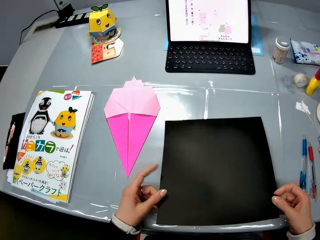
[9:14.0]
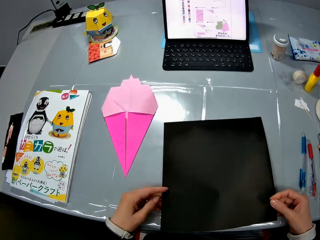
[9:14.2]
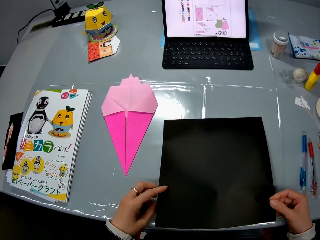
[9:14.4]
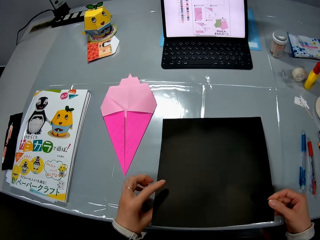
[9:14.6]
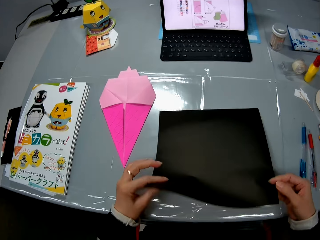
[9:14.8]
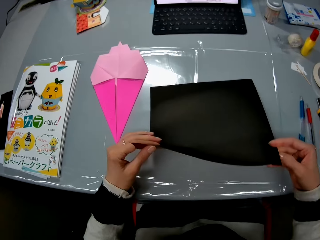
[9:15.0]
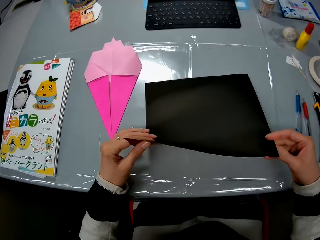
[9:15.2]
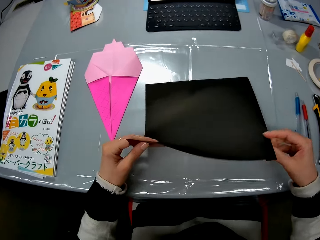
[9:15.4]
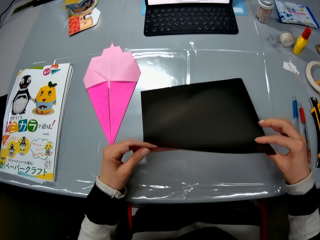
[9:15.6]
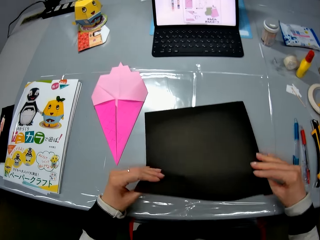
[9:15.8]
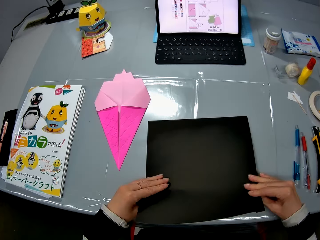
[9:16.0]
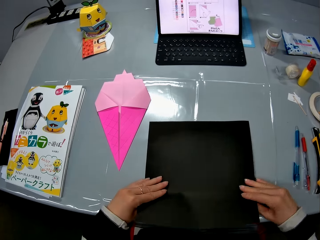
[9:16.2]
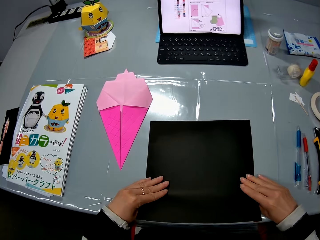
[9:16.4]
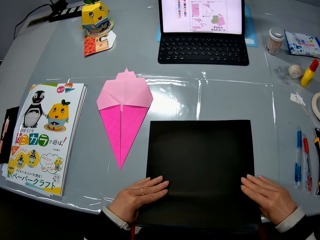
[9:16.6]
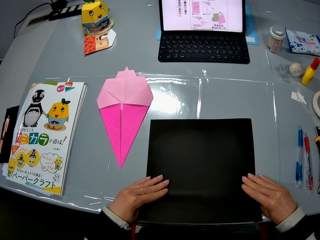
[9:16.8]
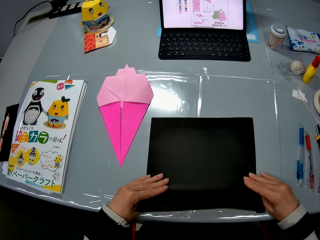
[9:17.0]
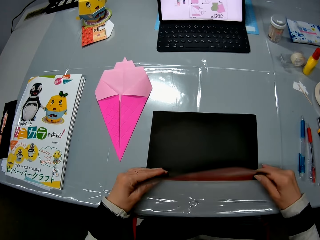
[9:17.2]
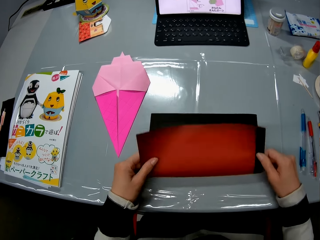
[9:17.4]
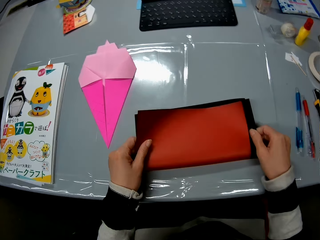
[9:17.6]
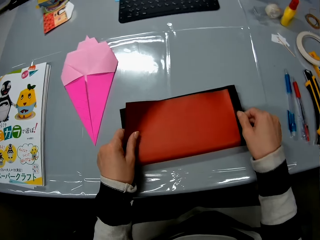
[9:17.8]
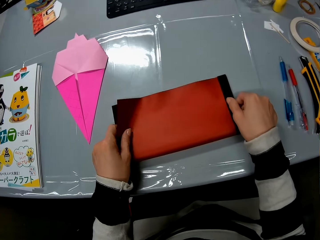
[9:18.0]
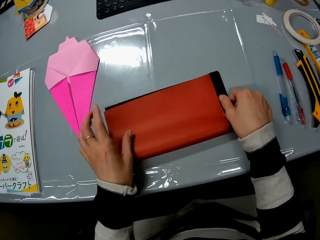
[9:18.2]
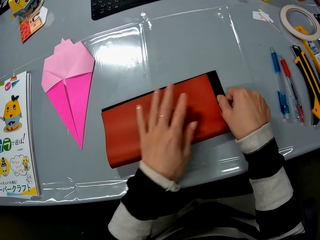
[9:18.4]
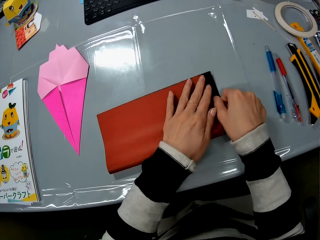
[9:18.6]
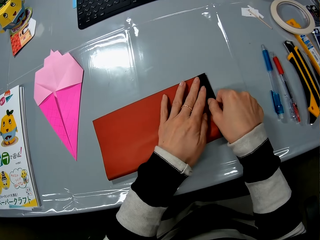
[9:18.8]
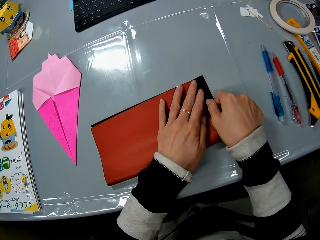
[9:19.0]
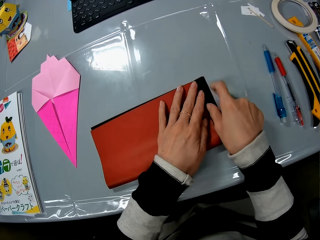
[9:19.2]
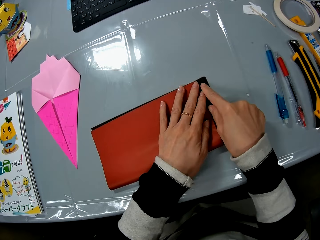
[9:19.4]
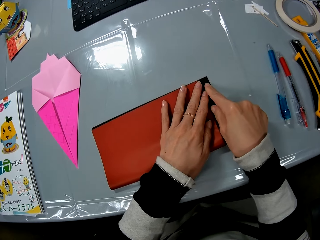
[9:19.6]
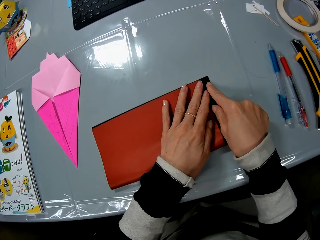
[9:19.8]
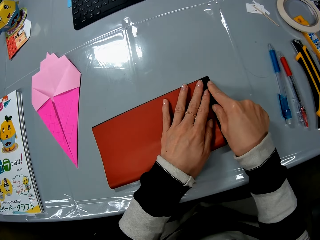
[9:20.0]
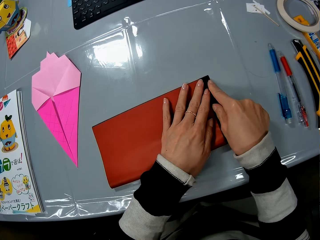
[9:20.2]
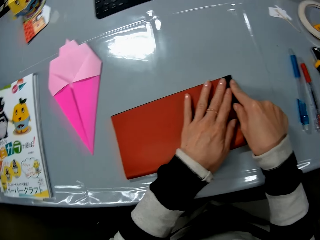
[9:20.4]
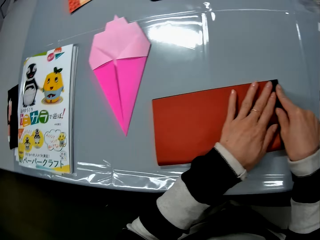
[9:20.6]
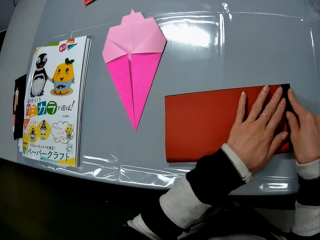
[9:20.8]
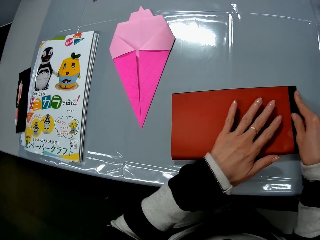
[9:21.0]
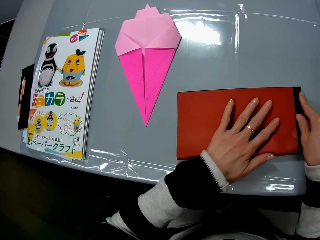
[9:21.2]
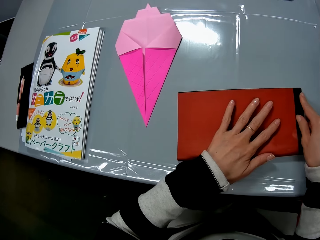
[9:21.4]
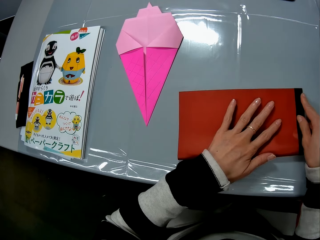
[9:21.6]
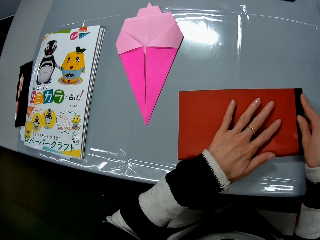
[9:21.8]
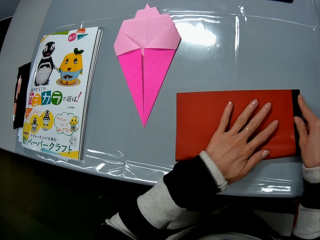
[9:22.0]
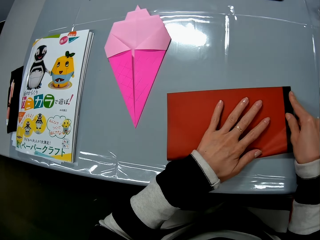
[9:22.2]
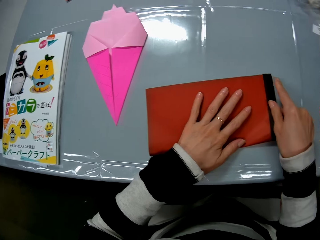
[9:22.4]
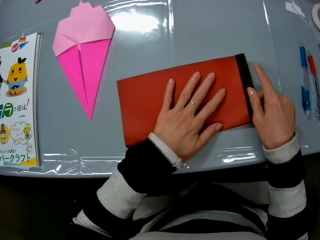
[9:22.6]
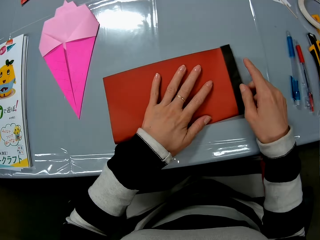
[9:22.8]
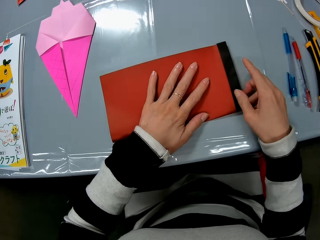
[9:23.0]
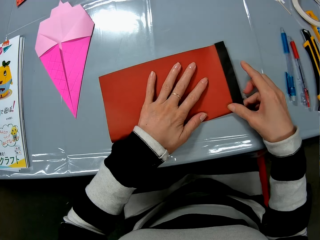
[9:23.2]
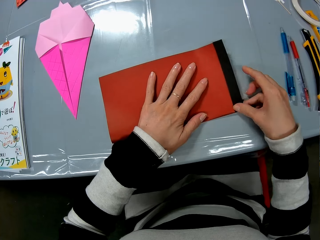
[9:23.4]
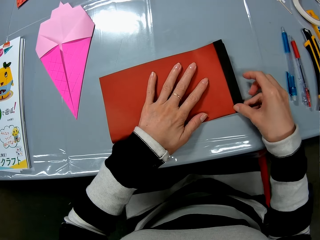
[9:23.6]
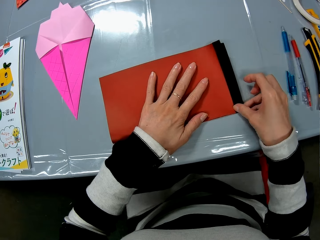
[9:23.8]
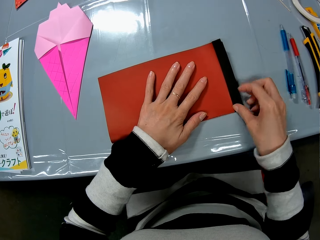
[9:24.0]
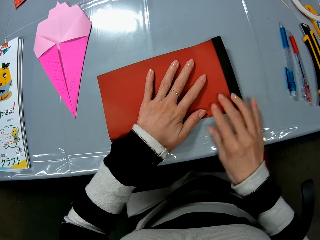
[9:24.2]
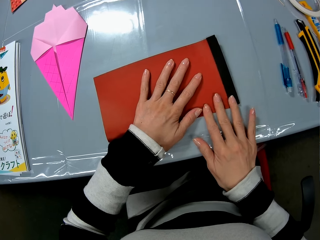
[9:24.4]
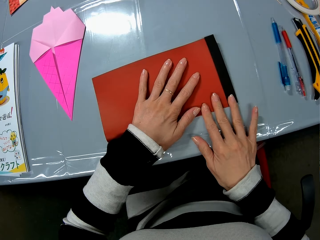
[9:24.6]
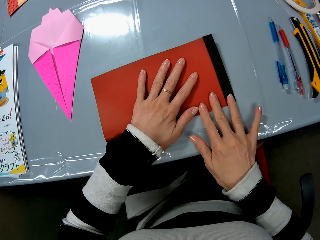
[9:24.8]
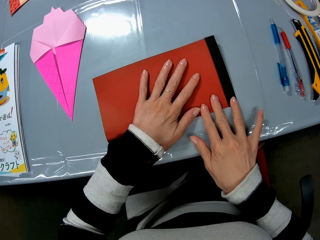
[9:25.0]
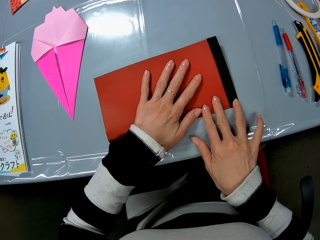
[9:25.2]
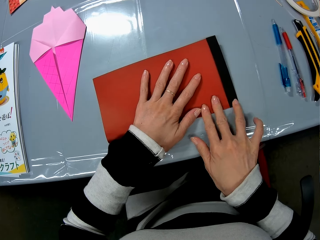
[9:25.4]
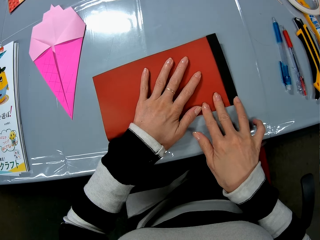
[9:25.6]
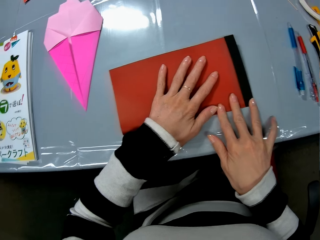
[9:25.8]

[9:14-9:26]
The camera wearer places the paper on the table. They lift up a part of the paper. They craft the crafting paper. They continue to fold the paper. They look aside.

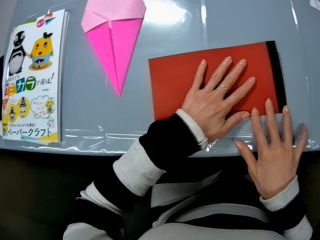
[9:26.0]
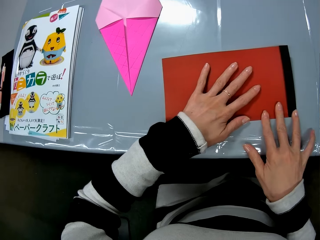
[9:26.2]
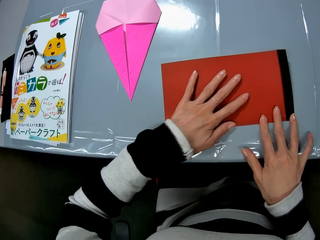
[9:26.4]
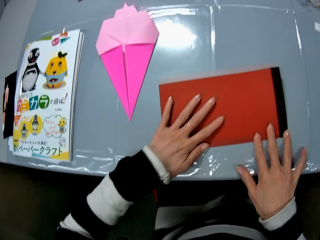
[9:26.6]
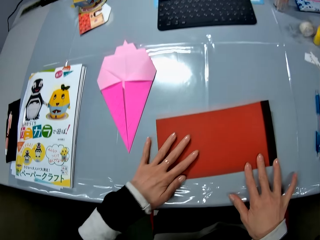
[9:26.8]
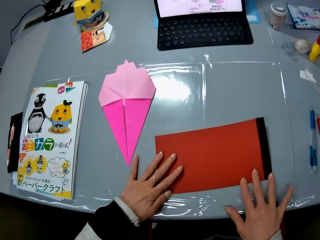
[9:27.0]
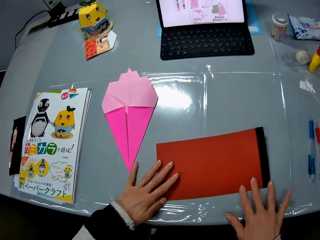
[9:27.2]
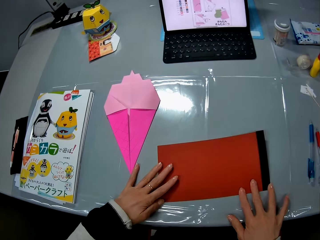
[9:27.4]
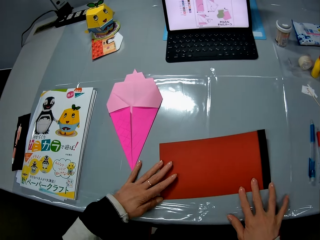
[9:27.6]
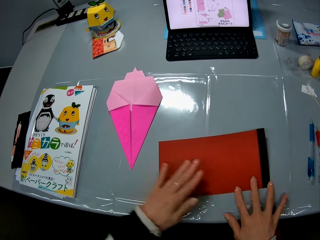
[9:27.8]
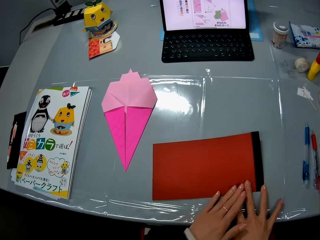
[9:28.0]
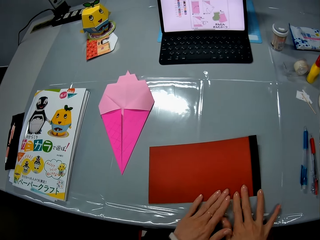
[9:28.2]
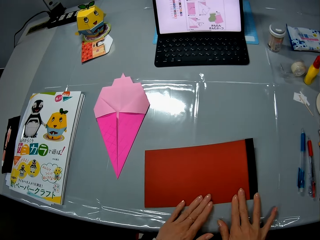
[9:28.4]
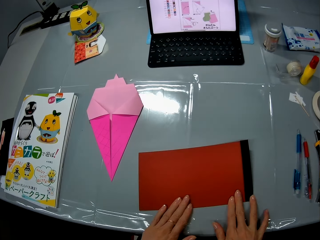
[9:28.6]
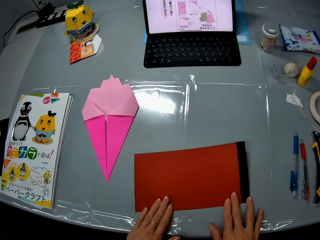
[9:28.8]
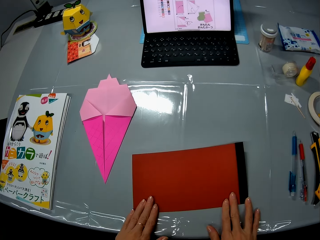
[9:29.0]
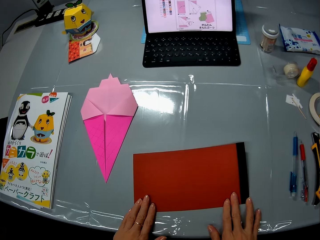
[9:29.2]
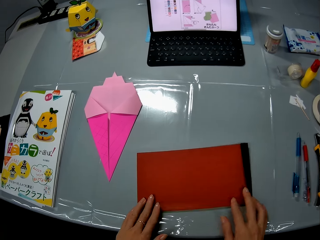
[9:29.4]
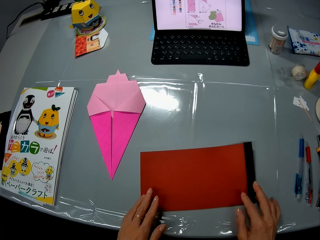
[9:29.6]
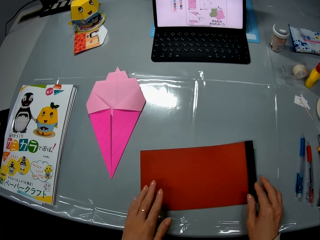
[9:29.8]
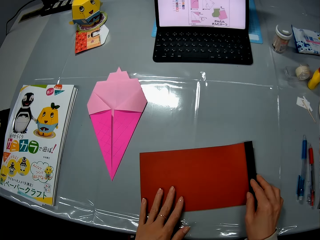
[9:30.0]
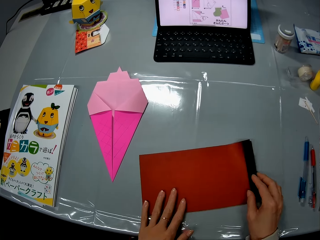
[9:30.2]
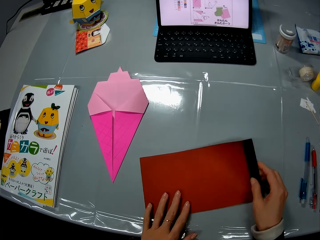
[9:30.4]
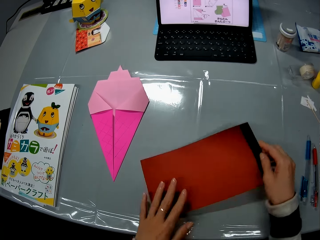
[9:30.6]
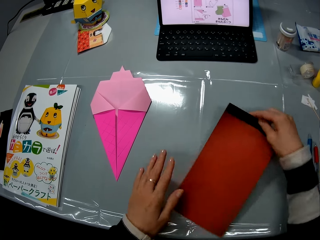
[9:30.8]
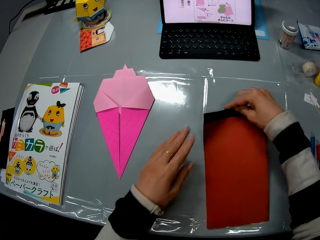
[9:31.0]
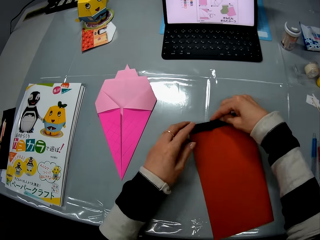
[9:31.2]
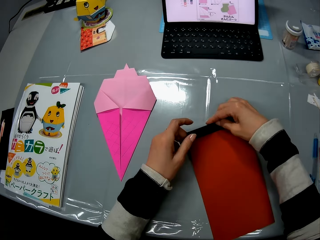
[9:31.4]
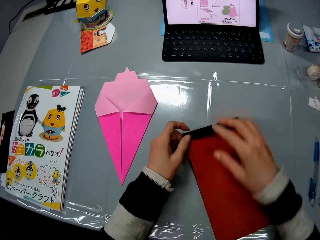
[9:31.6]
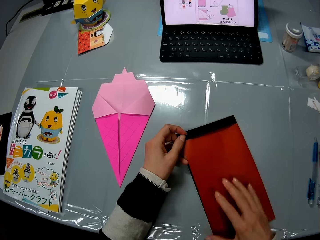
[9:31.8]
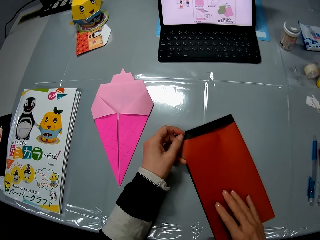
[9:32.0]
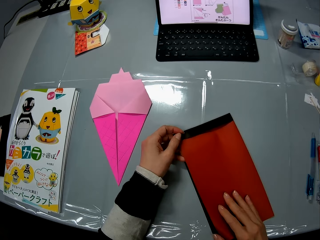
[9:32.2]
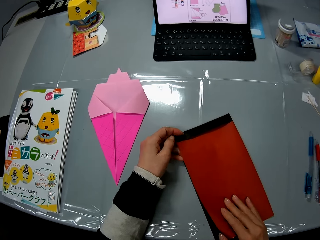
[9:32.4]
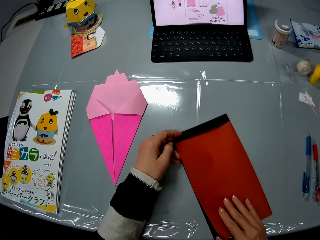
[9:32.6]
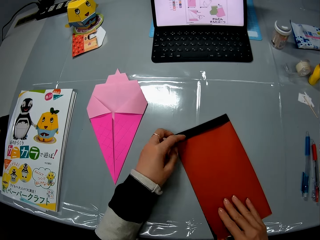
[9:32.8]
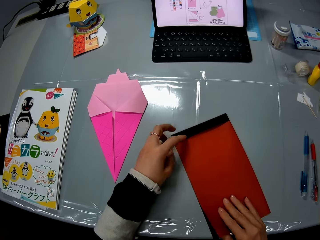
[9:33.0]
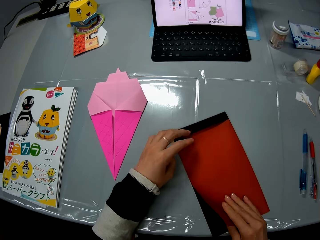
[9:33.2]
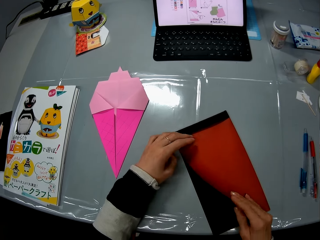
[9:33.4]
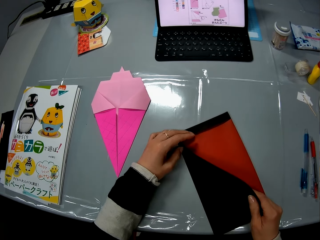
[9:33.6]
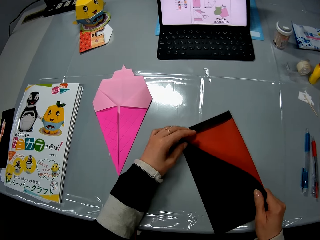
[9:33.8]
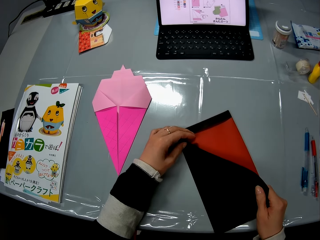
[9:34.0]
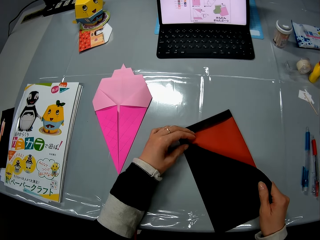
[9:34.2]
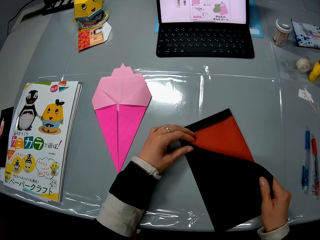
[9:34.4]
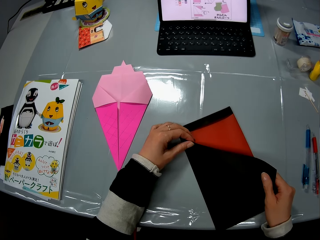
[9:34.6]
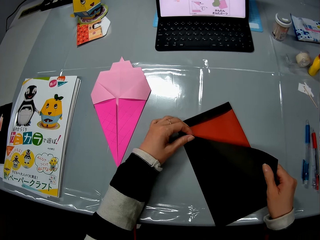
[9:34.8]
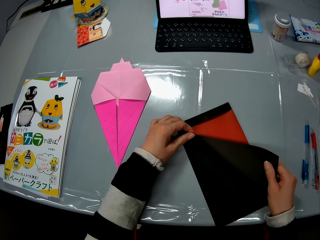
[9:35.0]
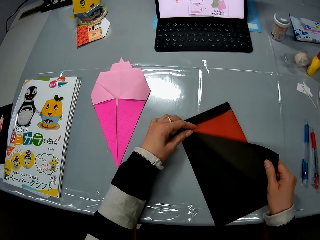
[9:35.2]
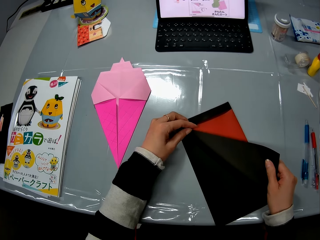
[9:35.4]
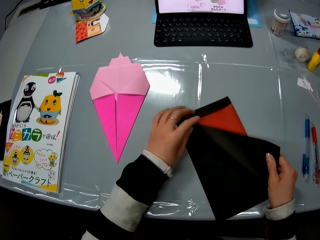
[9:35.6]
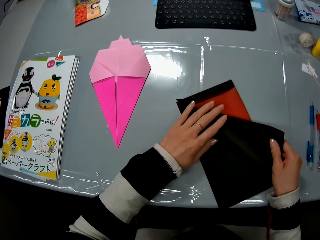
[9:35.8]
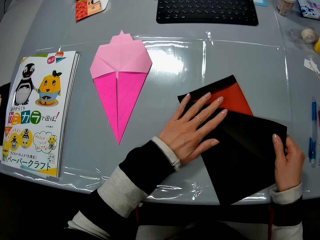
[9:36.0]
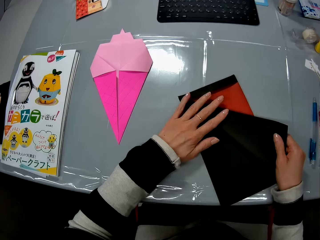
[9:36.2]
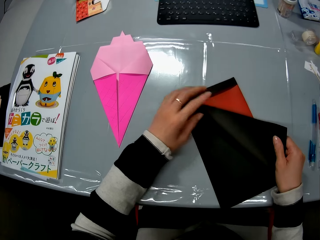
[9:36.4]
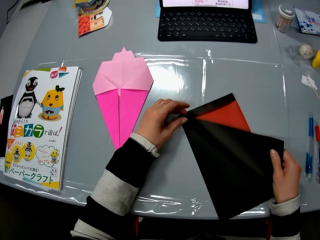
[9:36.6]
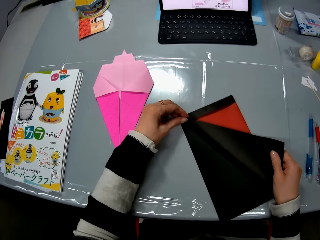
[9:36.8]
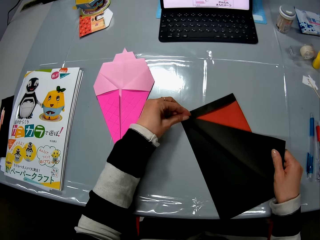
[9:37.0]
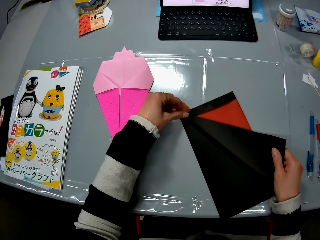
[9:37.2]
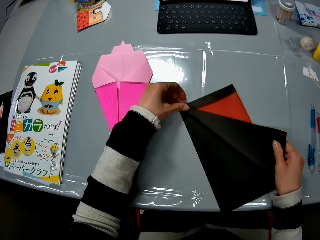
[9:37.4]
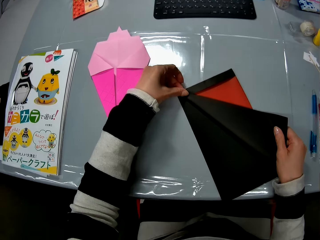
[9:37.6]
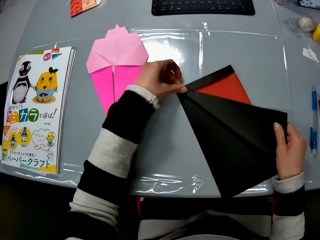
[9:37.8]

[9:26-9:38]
The camera wearer turns the crafting paper. They craft the crafting paper.
